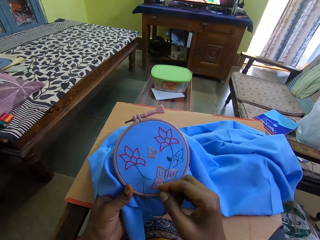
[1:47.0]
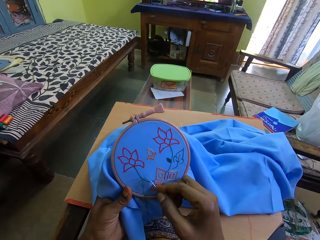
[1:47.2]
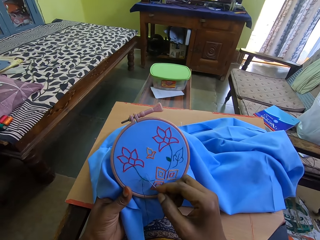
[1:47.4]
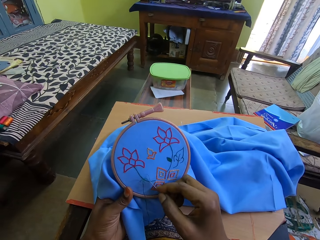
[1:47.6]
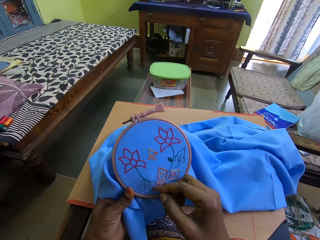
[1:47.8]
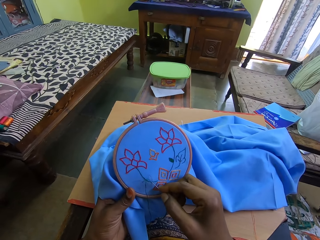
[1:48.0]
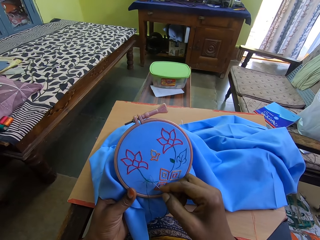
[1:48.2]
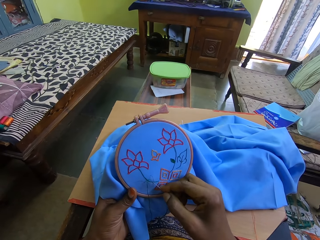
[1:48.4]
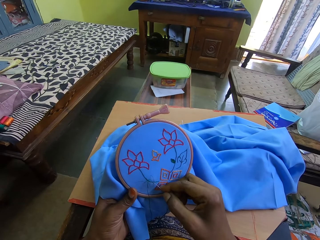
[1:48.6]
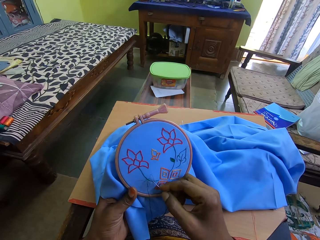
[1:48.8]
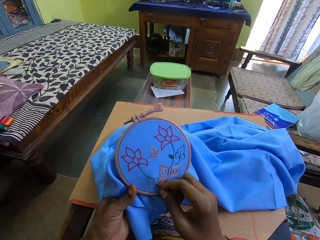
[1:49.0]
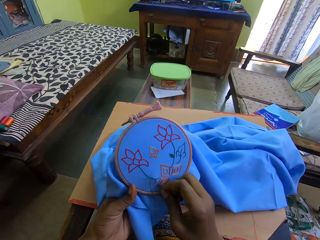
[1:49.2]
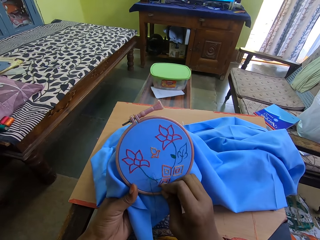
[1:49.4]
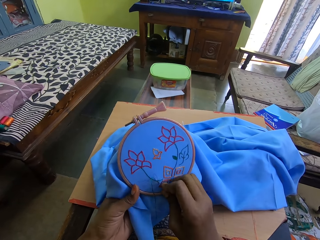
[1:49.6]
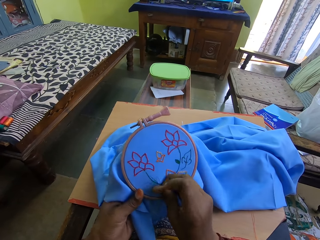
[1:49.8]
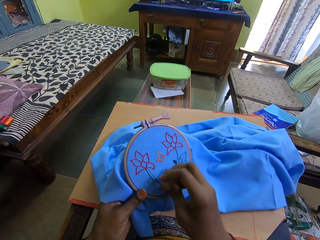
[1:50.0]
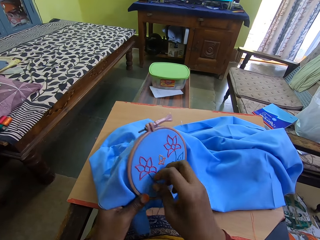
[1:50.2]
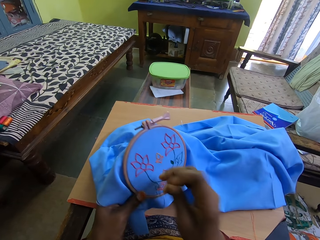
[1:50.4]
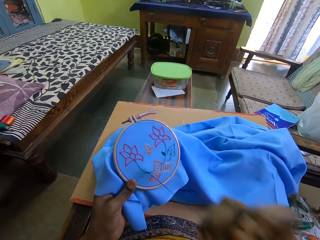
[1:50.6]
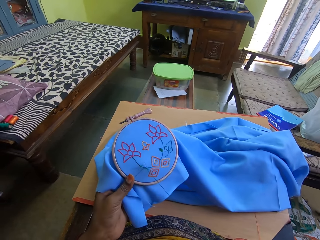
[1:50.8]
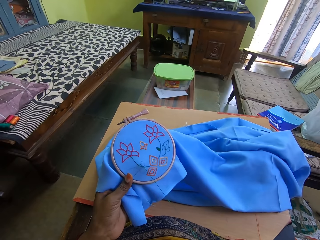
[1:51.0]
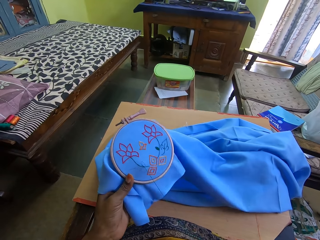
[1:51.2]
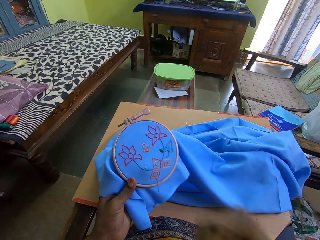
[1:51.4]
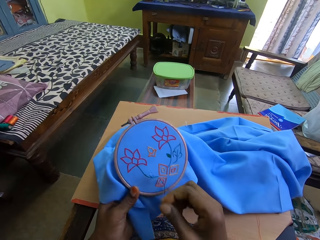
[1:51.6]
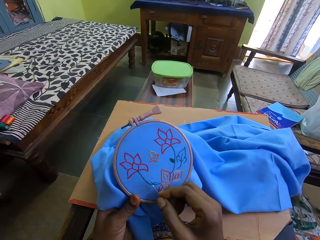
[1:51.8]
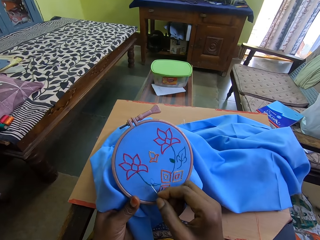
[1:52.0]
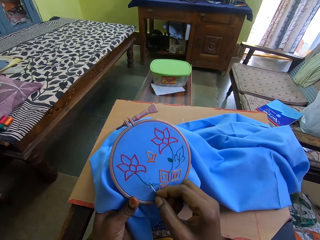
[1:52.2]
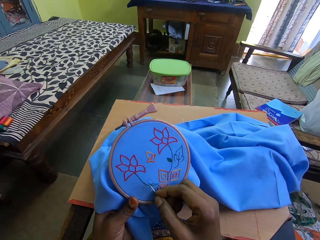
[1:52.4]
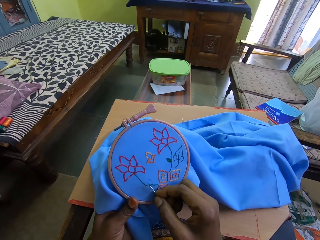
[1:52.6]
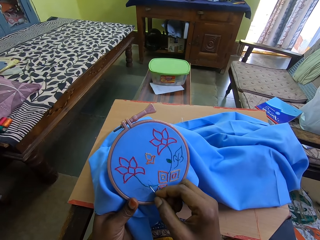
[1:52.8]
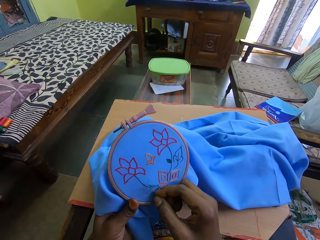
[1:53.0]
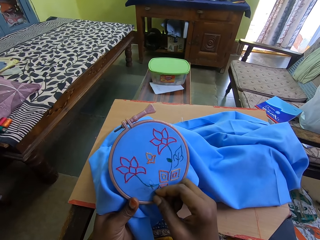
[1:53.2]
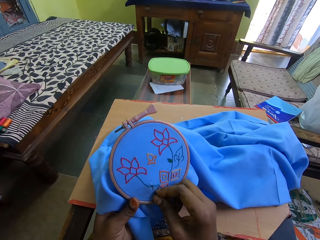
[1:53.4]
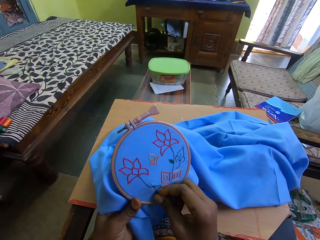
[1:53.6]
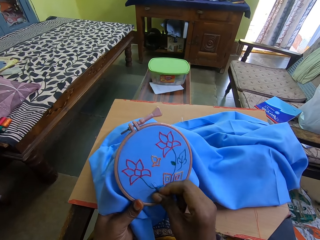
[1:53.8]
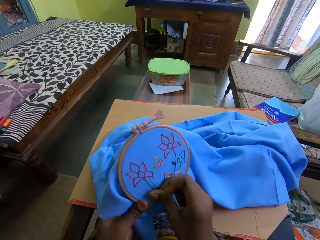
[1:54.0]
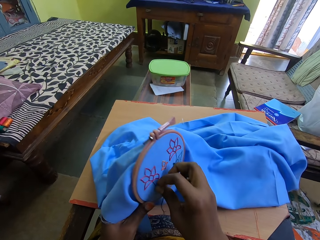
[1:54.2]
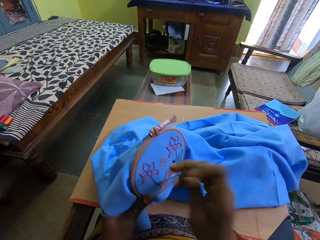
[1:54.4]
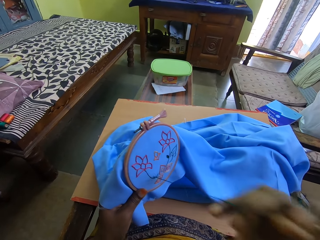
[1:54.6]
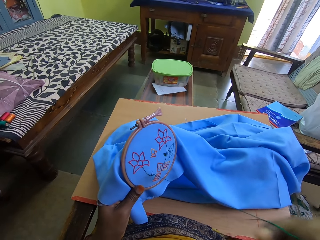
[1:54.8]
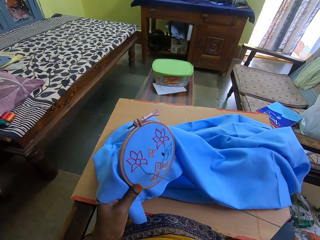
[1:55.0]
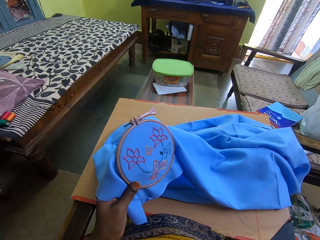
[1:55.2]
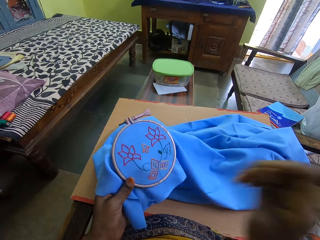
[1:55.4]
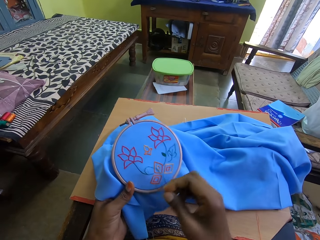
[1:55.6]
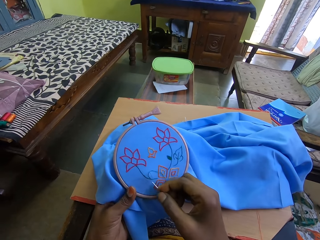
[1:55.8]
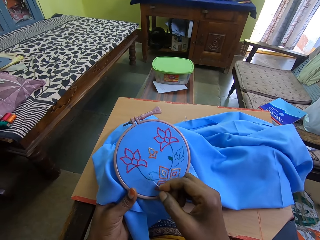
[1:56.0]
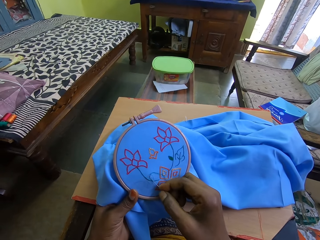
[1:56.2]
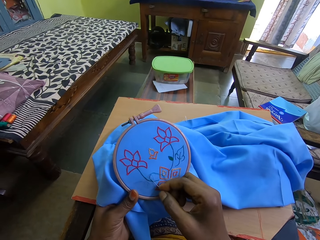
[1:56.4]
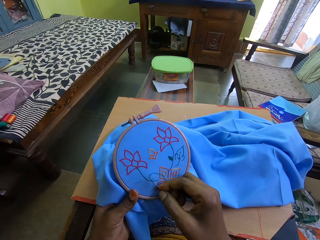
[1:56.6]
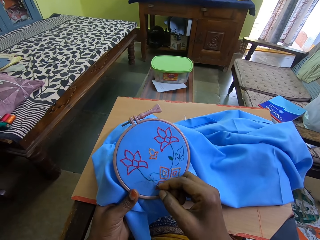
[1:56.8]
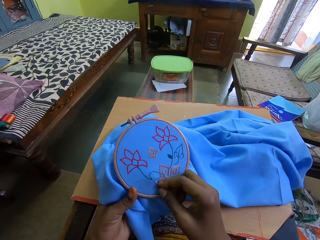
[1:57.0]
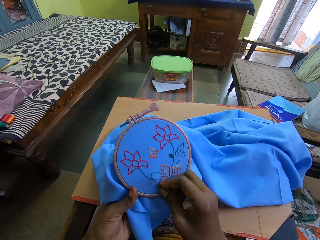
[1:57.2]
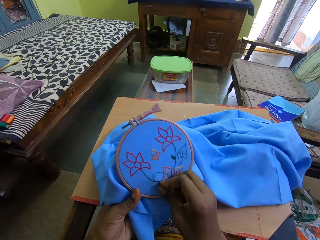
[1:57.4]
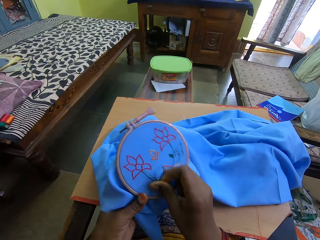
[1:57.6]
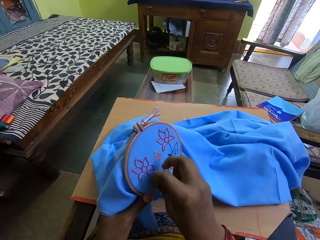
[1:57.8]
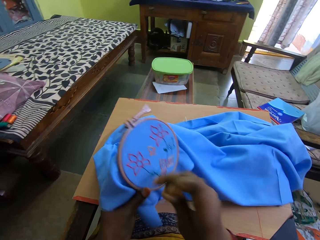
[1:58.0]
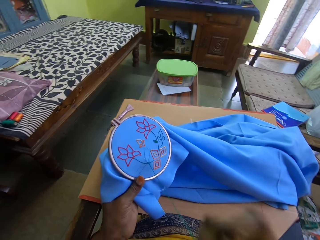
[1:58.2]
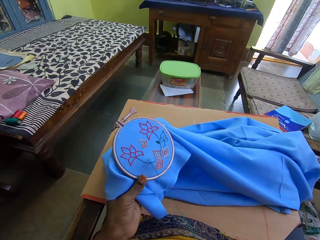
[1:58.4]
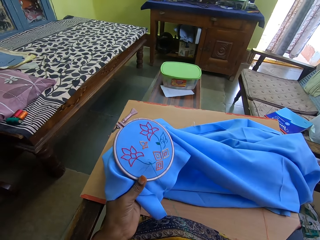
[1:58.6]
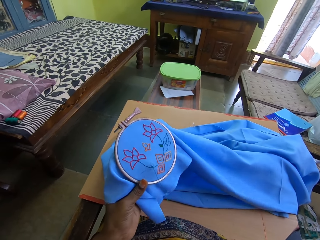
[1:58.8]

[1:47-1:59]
The camera wearer sews the cloth. They pull the thread. They sew the cloth. They pull the thread.

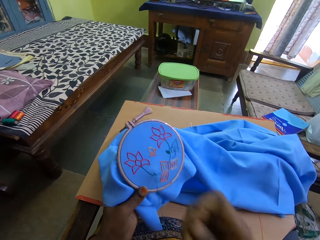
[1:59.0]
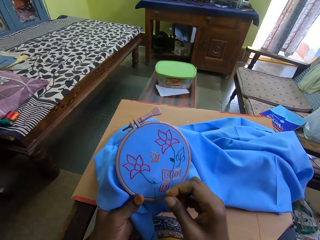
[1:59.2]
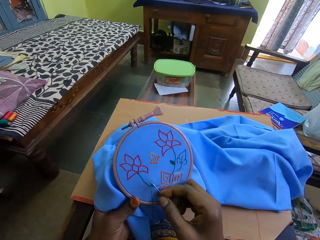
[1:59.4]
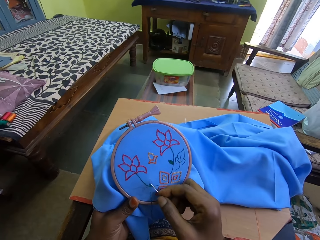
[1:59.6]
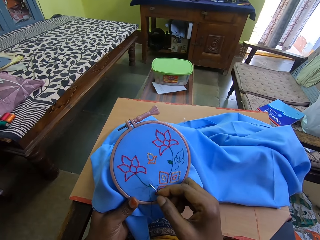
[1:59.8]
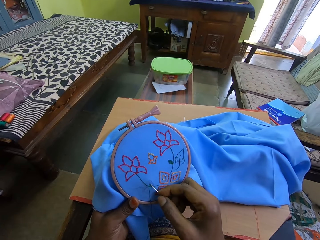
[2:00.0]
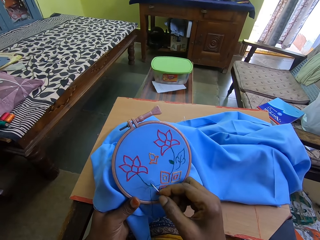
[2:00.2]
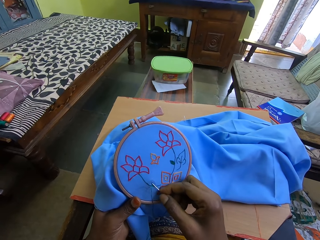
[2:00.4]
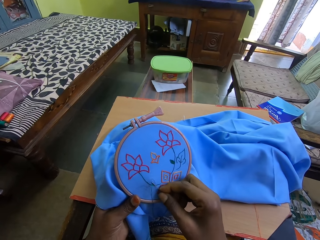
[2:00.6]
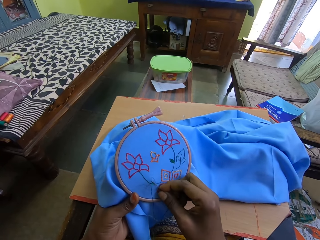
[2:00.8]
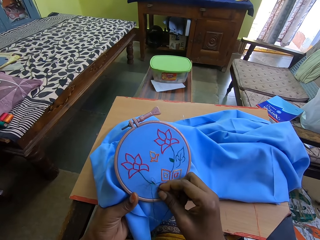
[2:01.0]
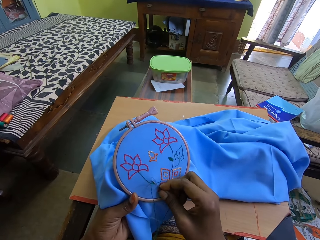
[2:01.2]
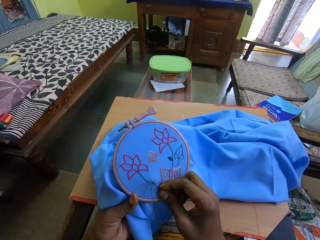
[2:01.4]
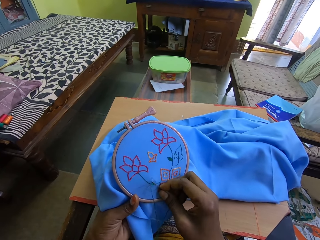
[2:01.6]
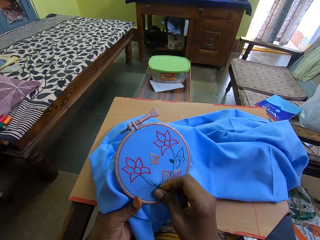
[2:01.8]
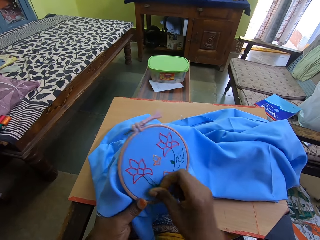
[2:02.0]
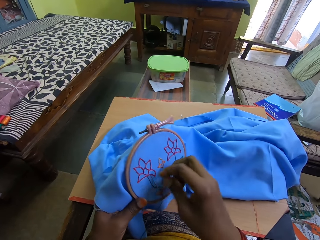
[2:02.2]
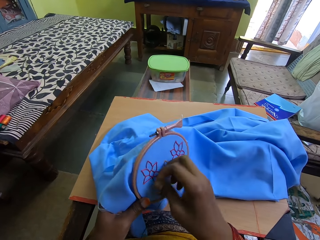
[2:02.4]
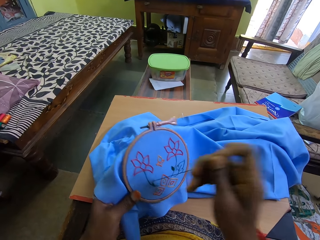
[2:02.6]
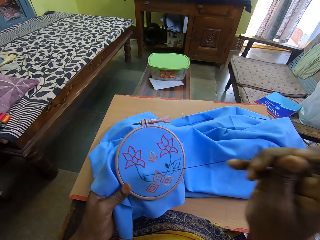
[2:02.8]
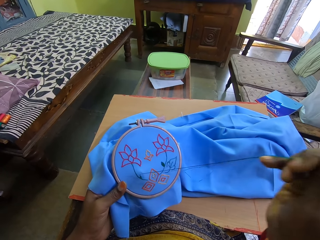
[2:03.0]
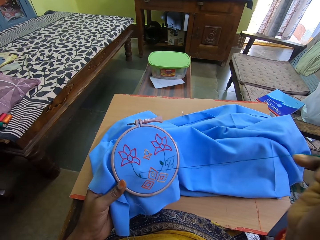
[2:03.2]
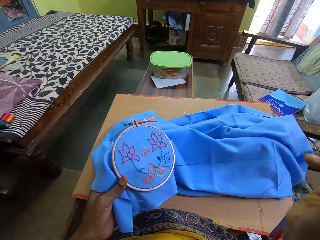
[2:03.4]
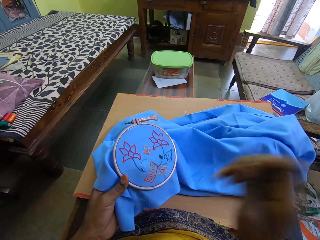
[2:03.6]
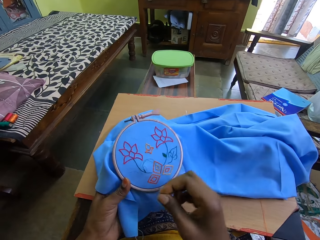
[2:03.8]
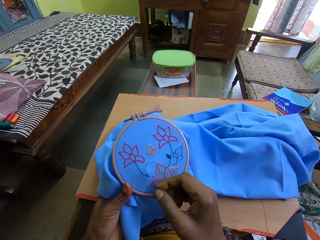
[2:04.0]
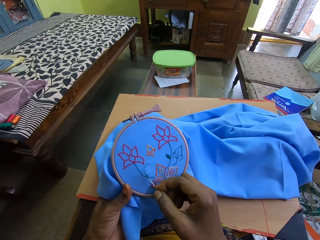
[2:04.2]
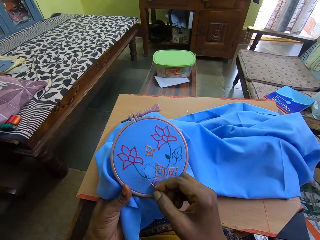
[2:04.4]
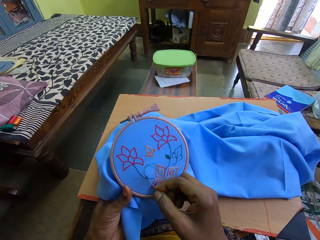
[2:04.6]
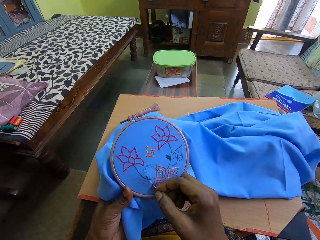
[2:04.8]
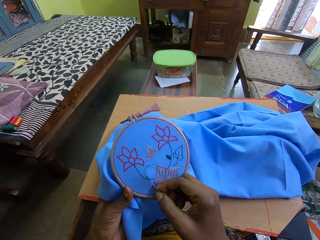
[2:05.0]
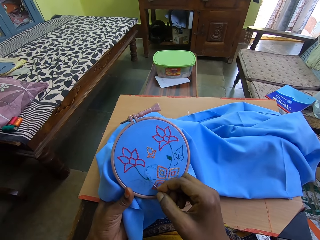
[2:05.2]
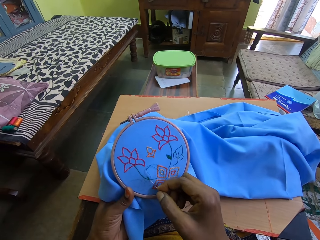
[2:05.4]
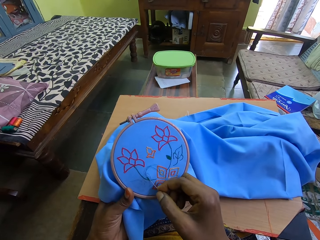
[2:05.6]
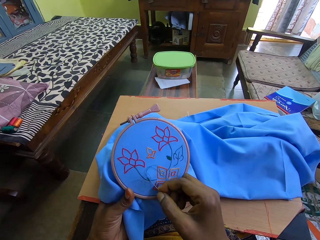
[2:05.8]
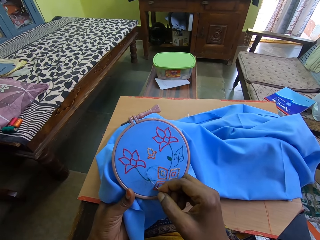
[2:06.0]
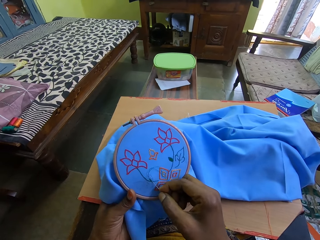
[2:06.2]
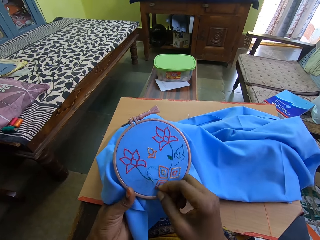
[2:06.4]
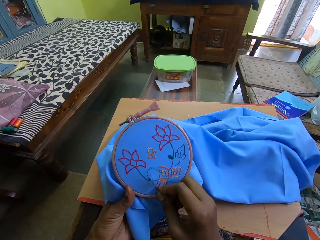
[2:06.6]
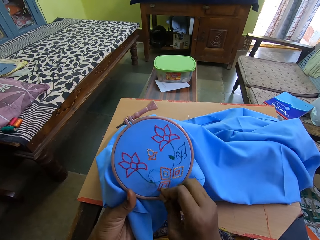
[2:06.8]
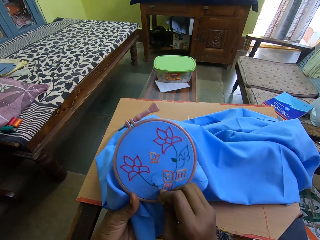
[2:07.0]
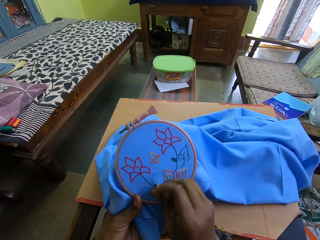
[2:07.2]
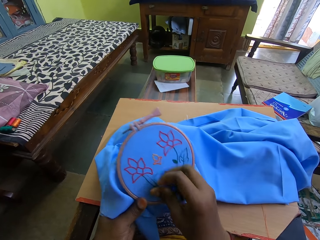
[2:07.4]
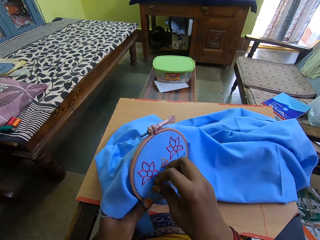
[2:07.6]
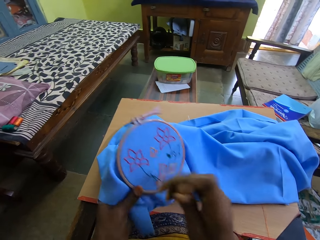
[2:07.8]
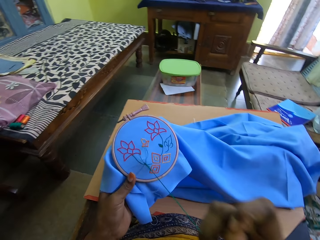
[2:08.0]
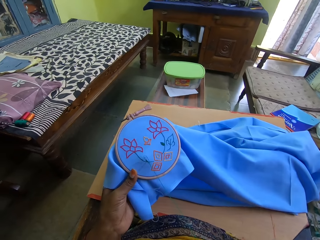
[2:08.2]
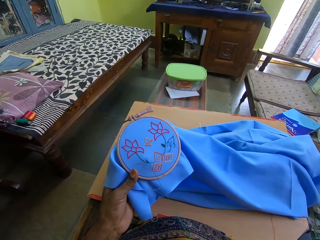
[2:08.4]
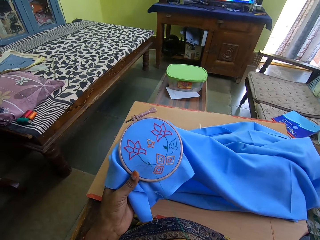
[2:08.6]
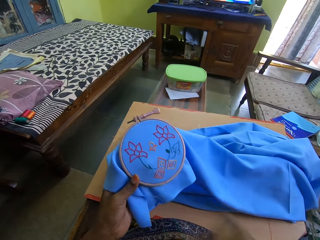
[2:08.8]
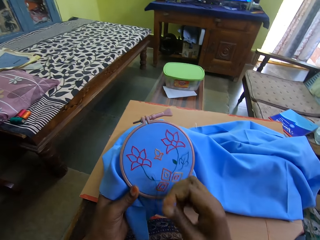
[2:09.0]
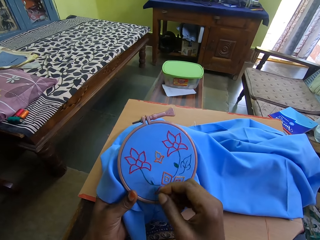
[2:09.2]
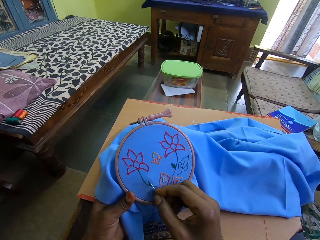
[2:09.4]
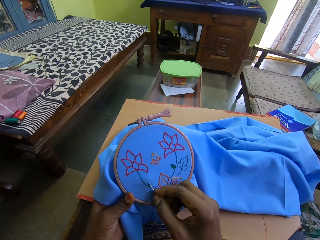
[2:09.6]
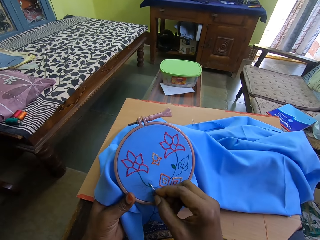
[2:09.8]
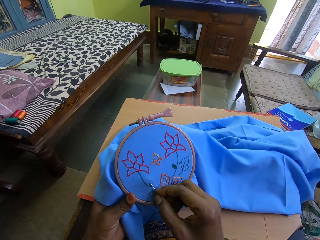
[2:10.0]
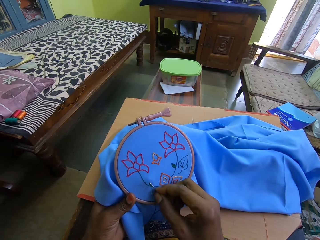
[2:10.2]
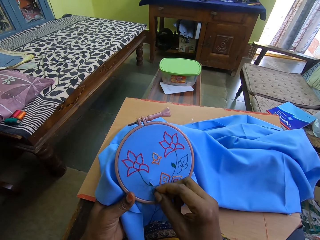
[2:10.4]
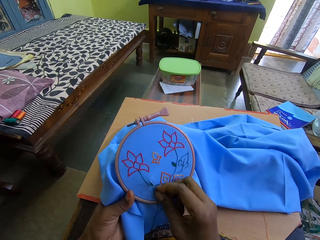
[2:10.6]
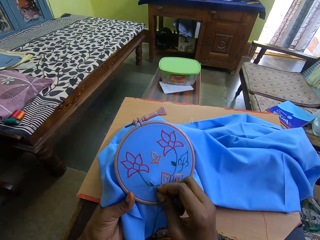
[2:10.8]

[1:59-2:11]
The camera wearer sews the cloth. They pull the thread.
